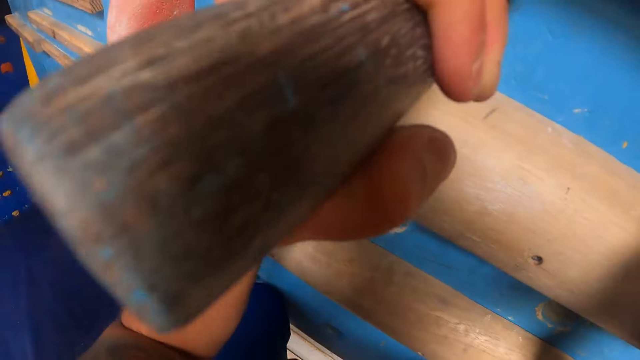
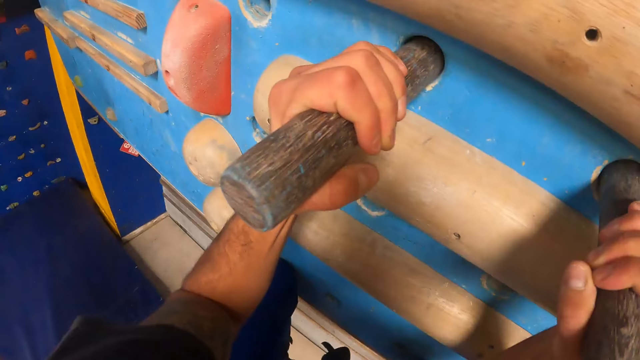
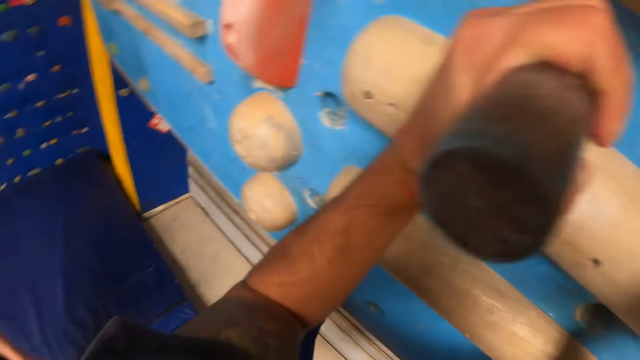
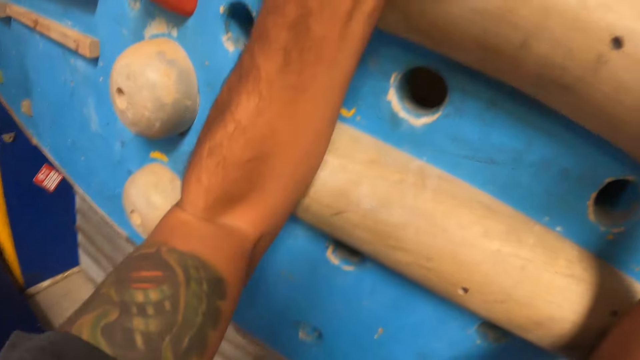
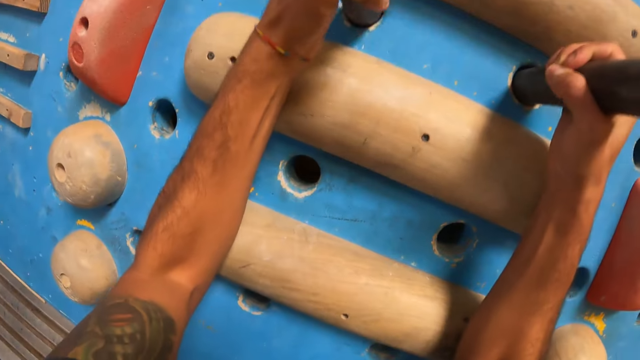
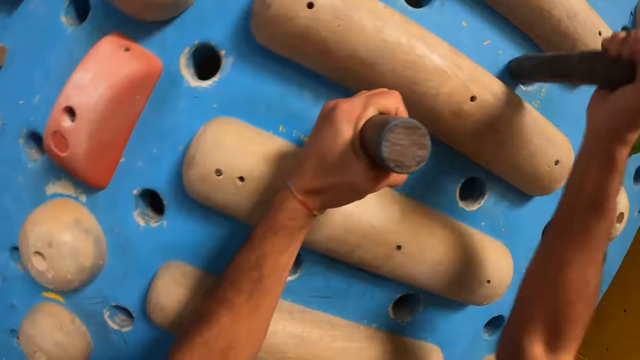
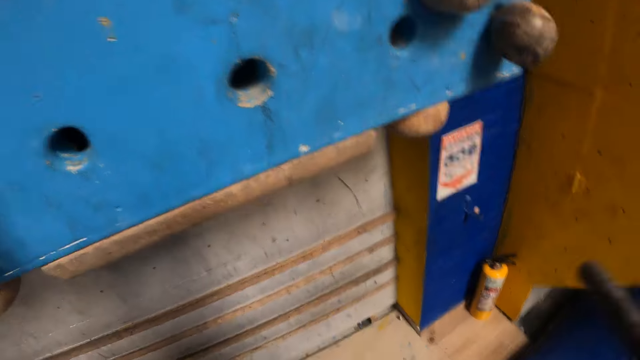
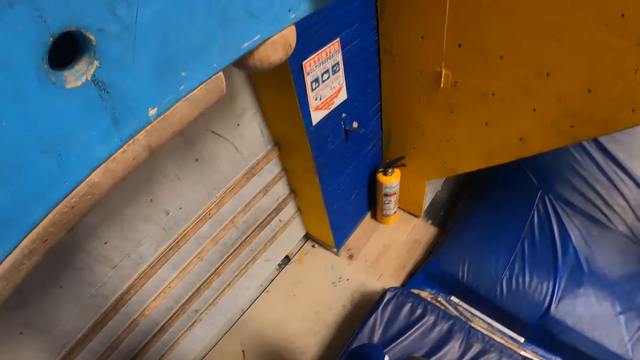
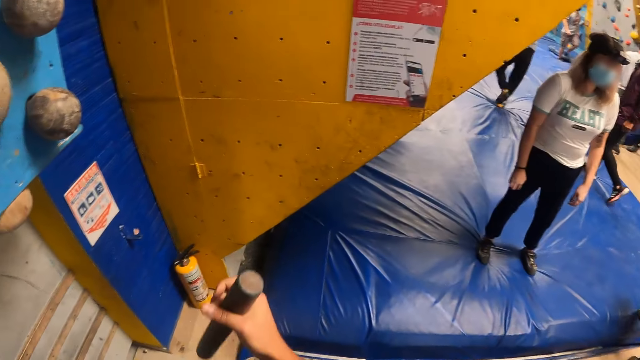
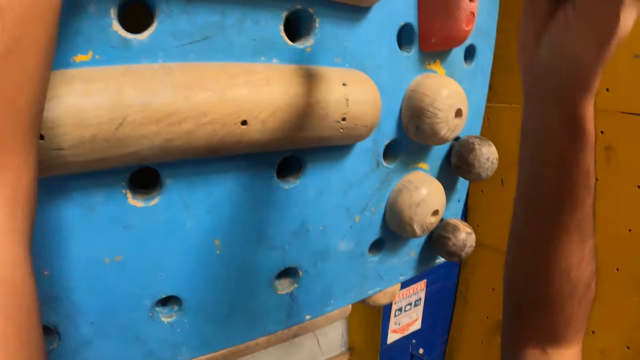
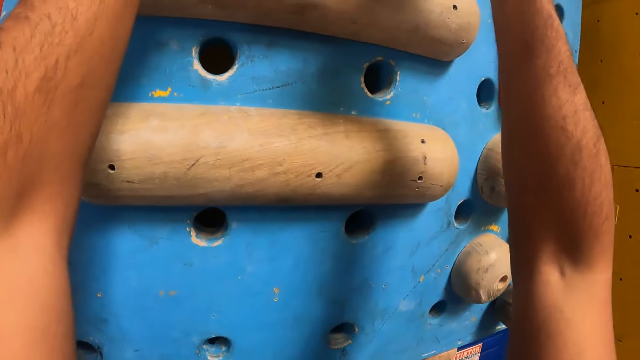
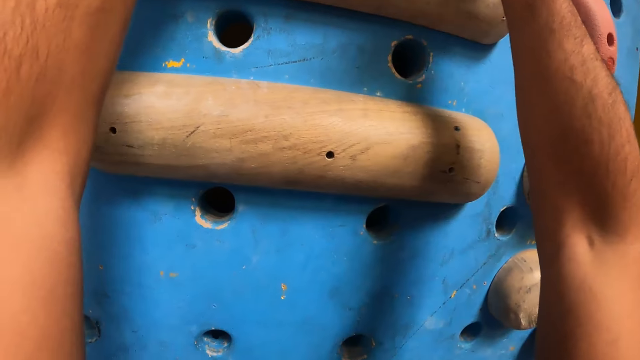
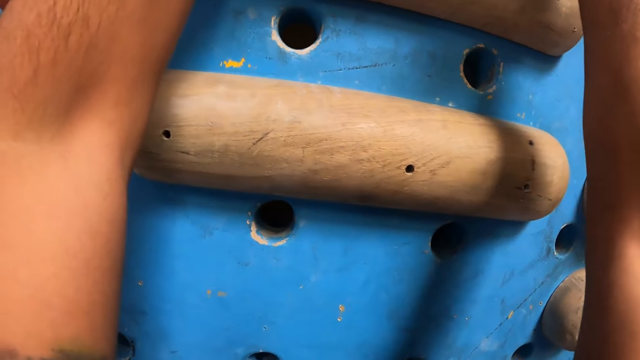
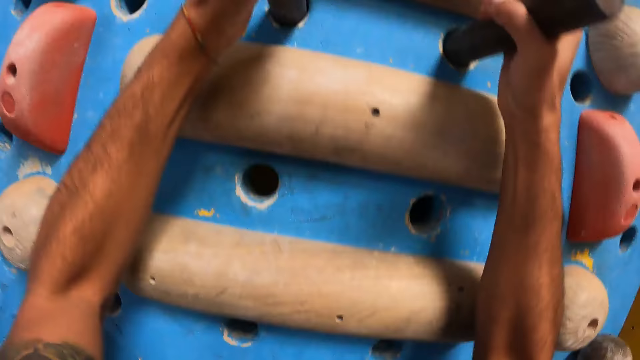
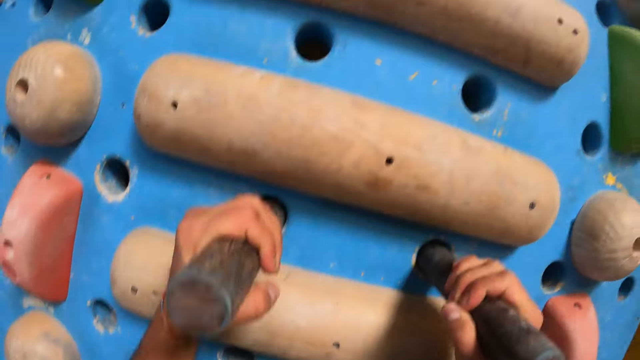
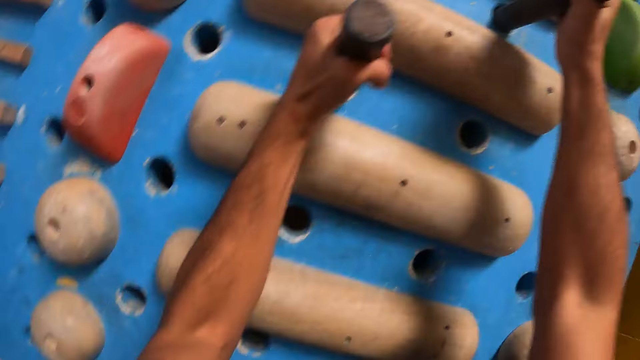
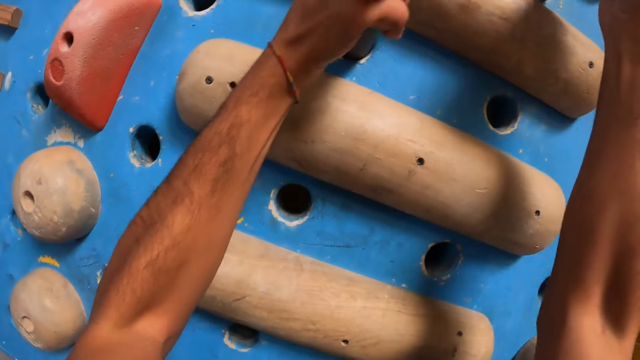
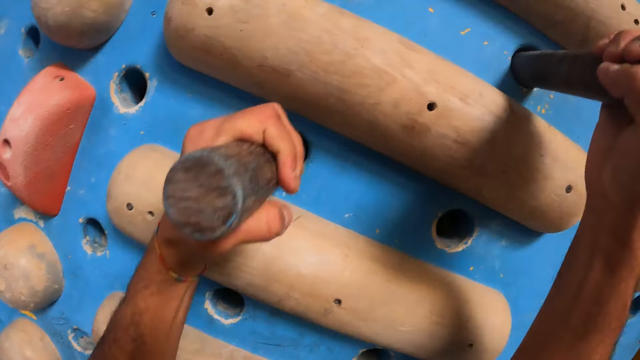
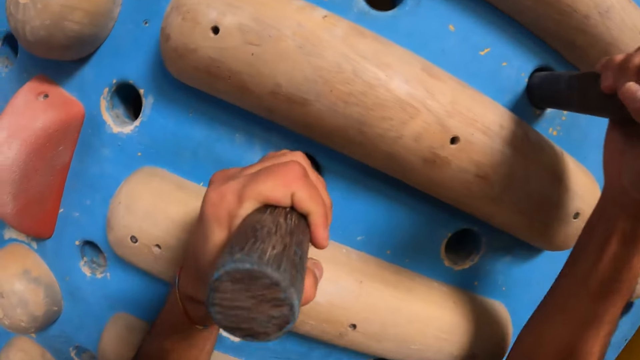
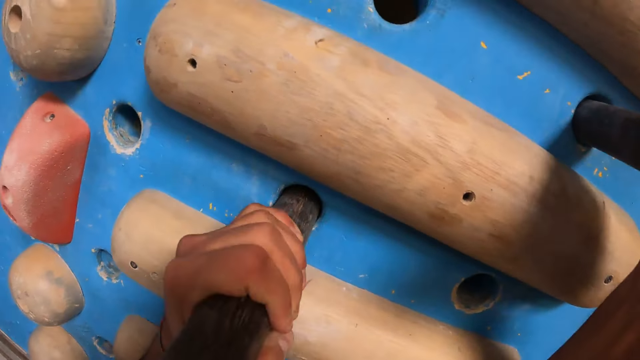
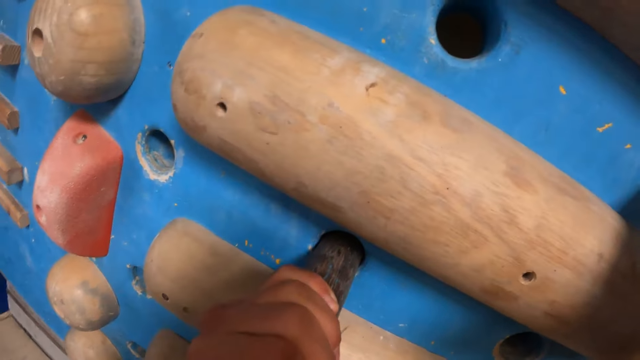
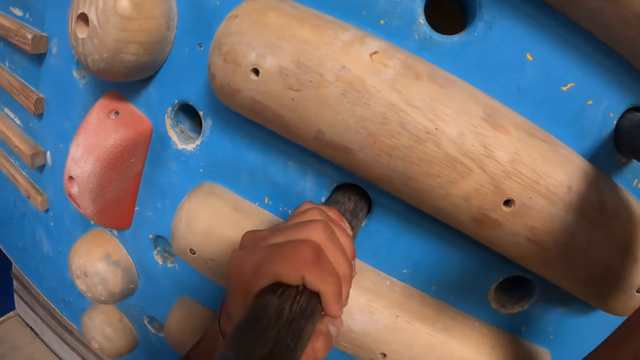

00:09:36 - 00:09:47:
The camera wearer pulls the stick from the hole on the bouldering wall with his right hand. He looks on the side. He climbs the wall. He puts the stick in a hole on the bouldering wall with his right hand.

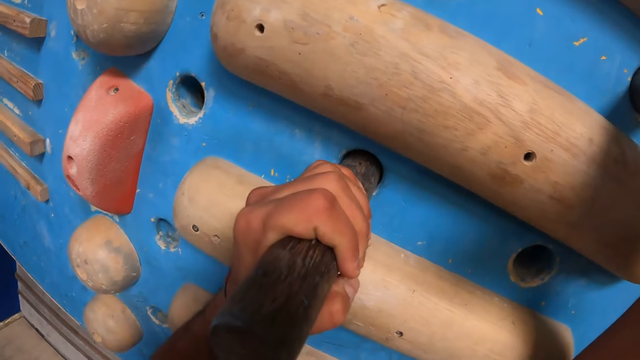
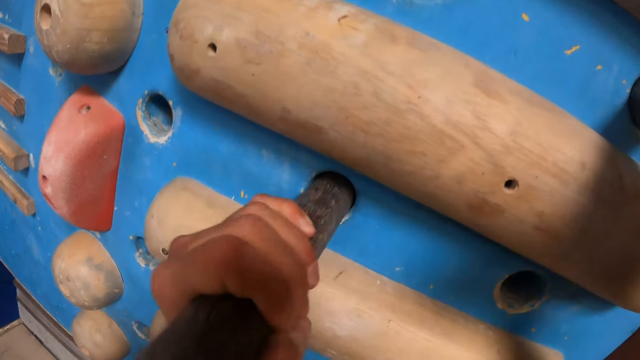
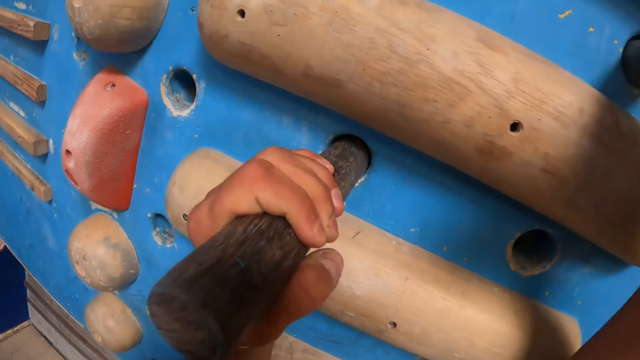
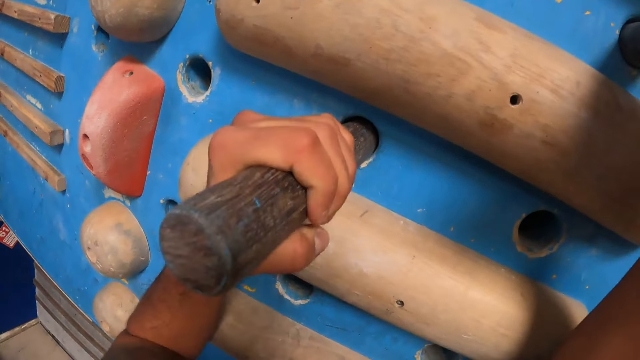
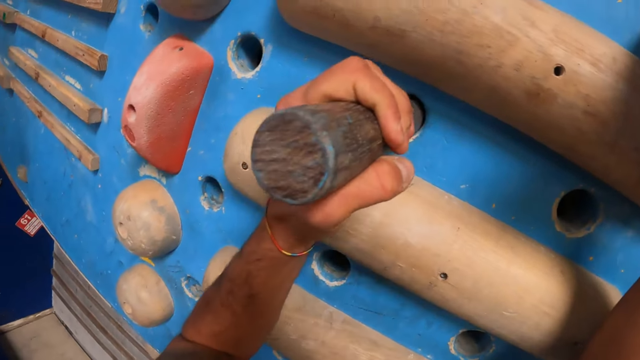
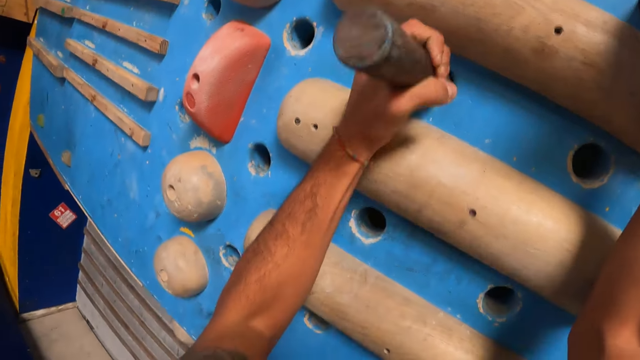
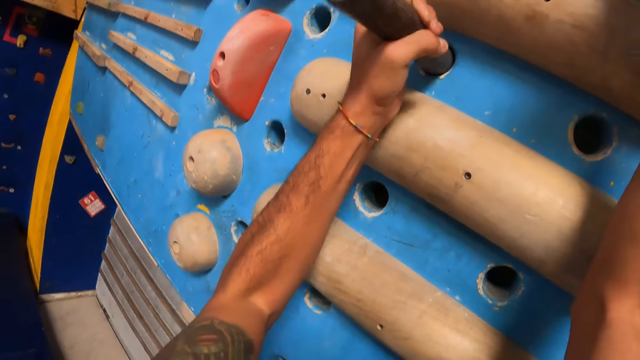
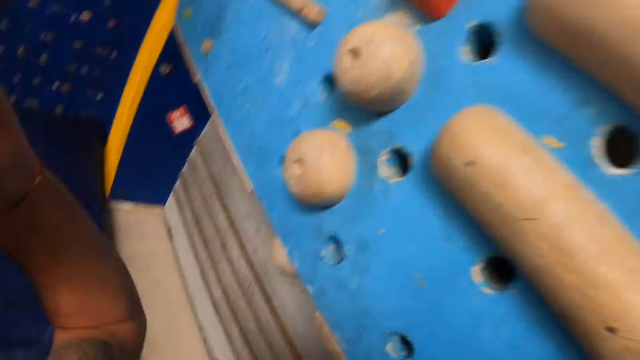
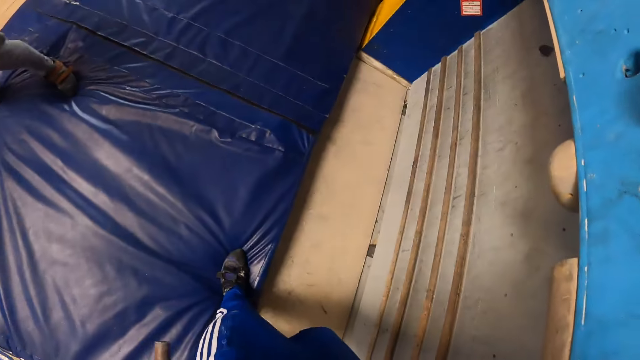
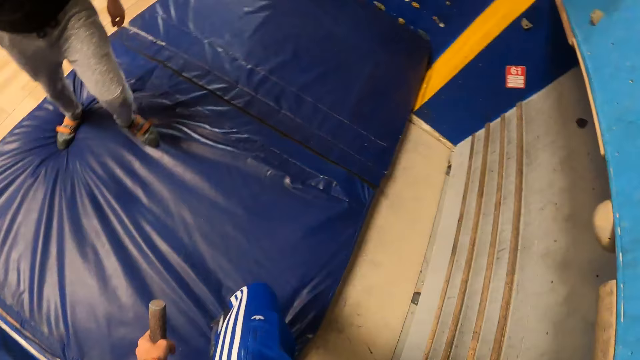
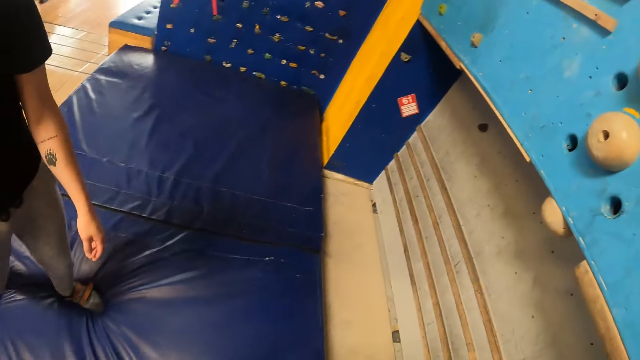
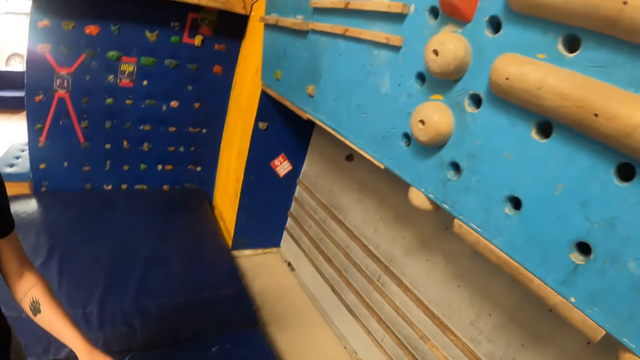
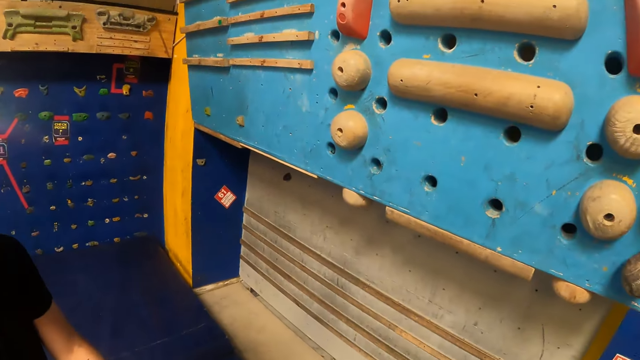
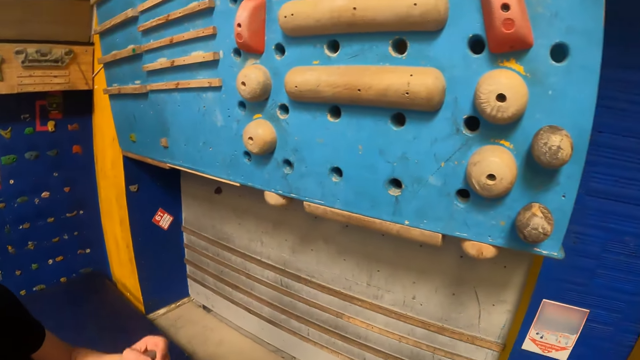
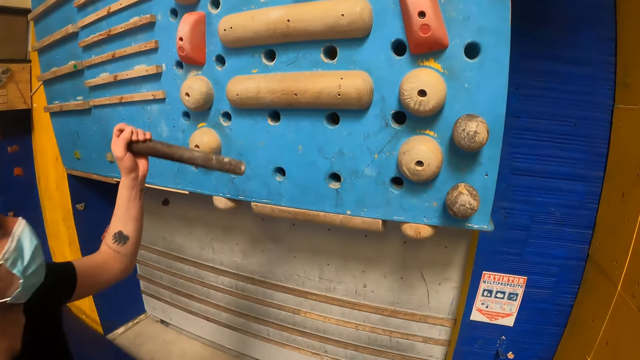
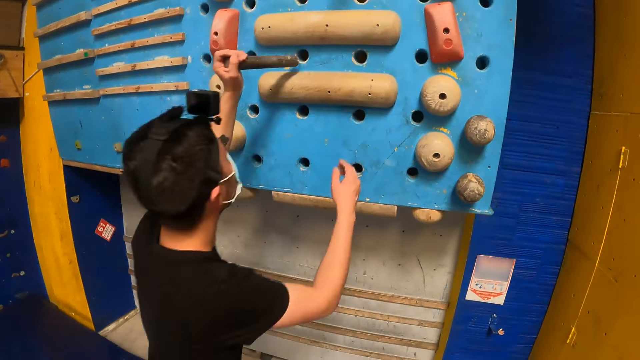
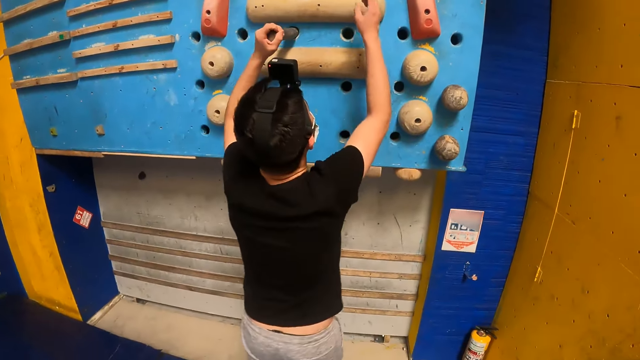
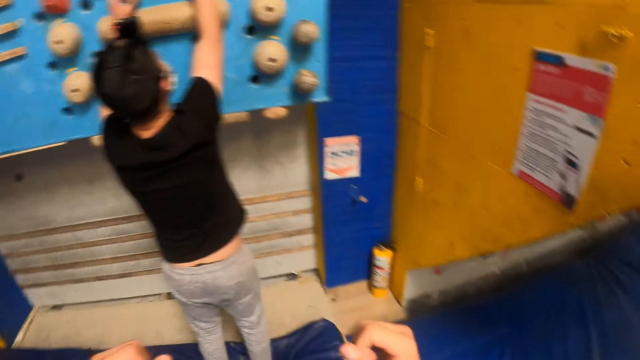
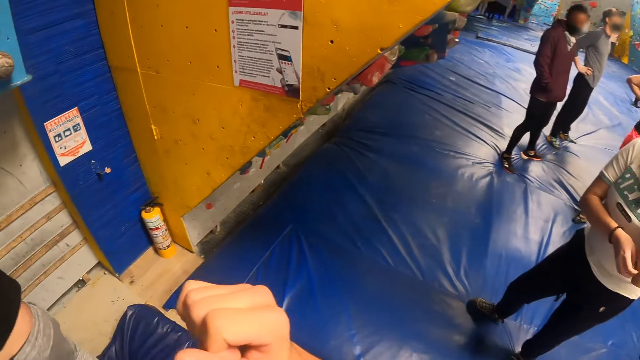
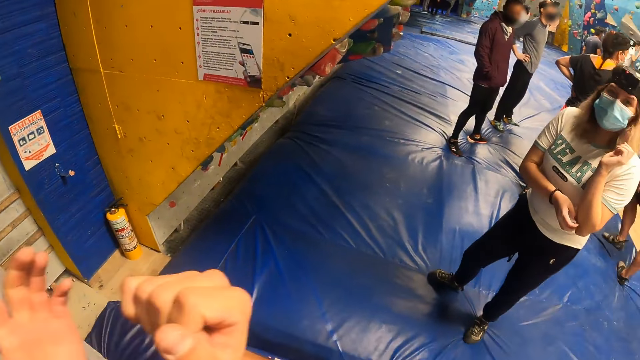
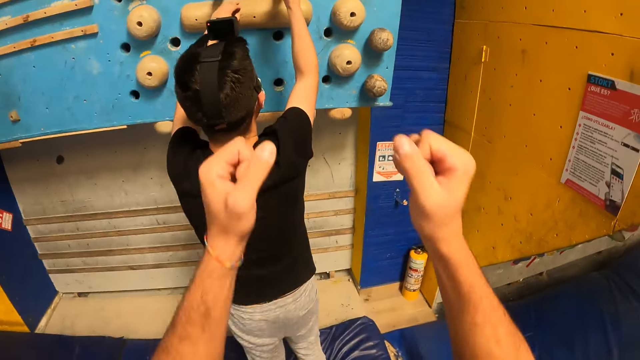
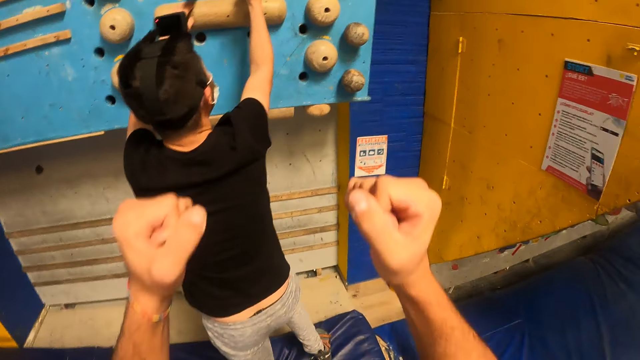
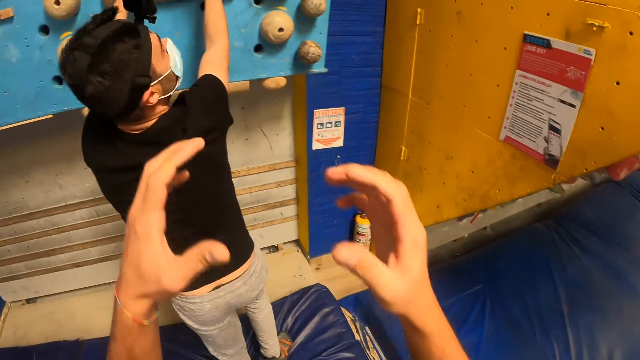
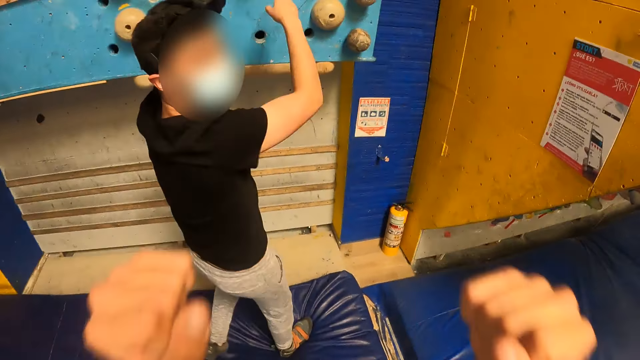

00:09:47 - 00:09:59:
The camera wearer hangs on the wall. He pulls the stick in the hole on the bouldering wall with his left hand. He jumps down beside the wall and looks at a man. The man walks towards the camera wearer. The man holds the climbers. The man puts the stick in the hole on the bouldering wall with his left hand. The camera wearer looks on the other side. He gestures with his hands.
